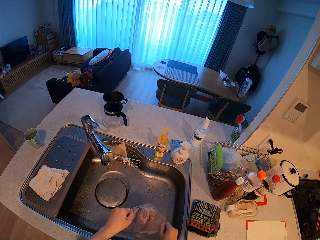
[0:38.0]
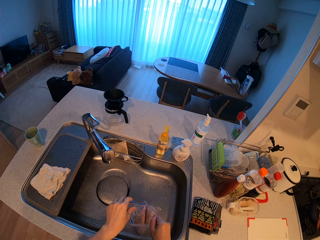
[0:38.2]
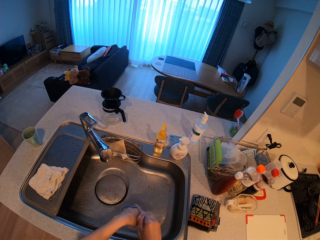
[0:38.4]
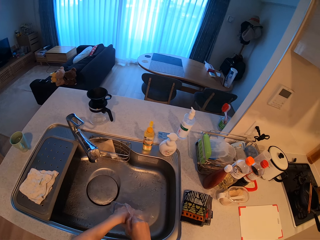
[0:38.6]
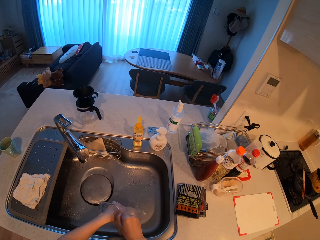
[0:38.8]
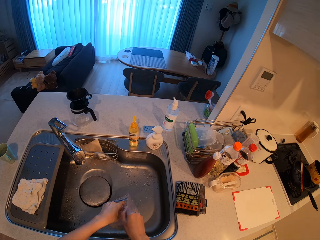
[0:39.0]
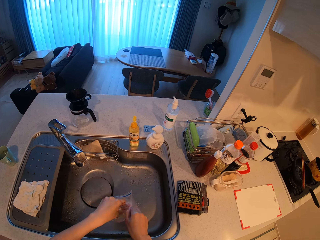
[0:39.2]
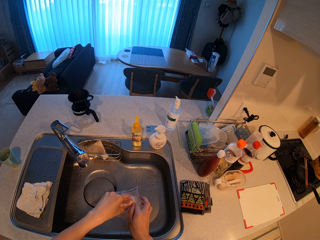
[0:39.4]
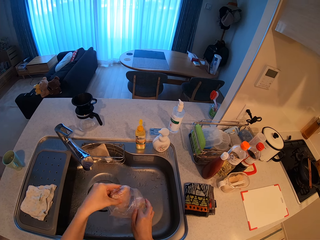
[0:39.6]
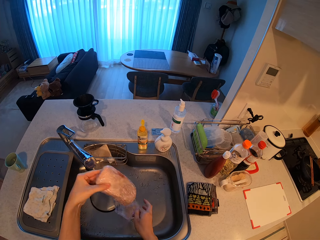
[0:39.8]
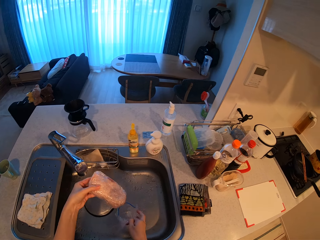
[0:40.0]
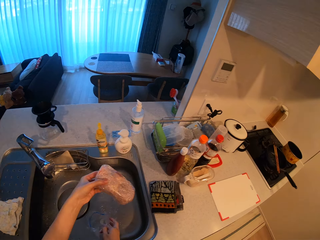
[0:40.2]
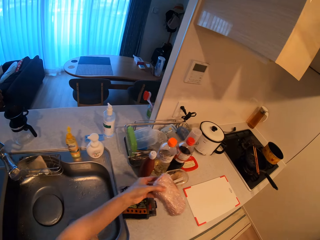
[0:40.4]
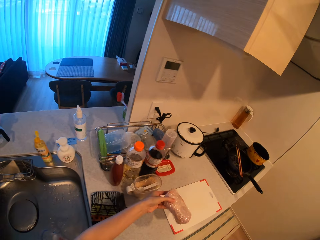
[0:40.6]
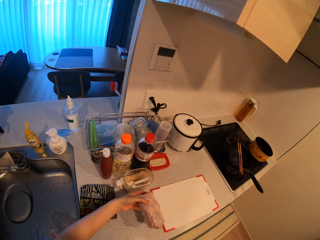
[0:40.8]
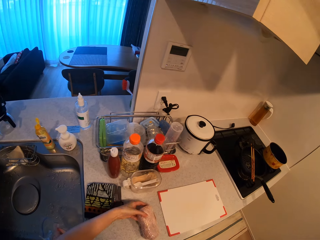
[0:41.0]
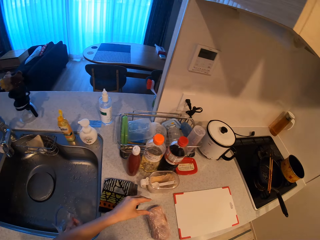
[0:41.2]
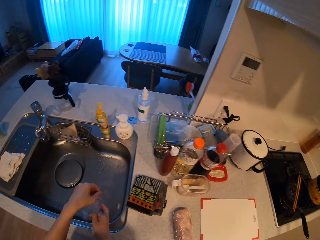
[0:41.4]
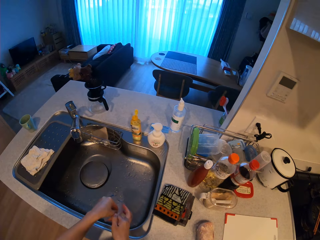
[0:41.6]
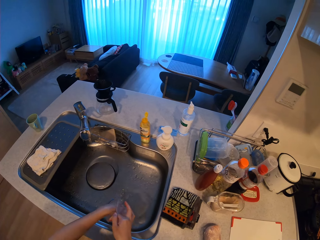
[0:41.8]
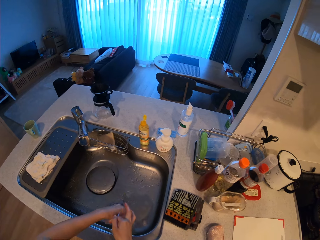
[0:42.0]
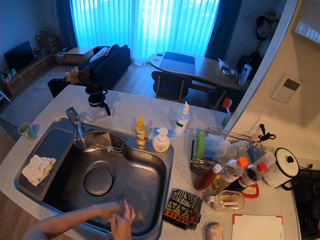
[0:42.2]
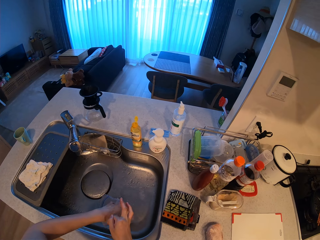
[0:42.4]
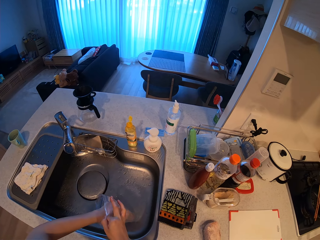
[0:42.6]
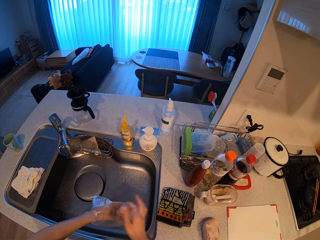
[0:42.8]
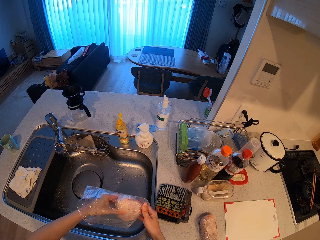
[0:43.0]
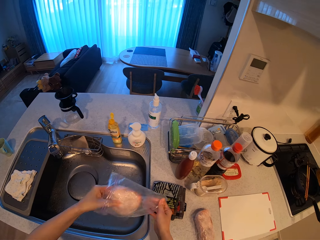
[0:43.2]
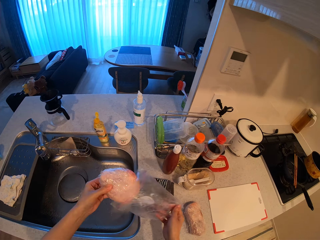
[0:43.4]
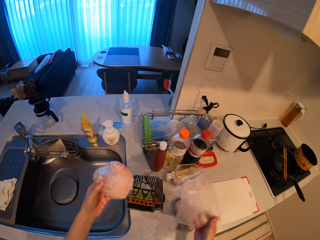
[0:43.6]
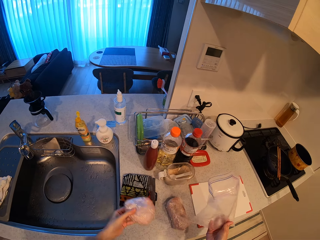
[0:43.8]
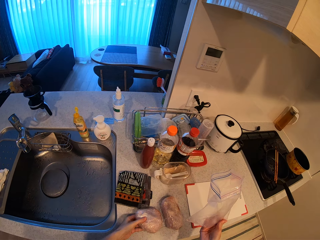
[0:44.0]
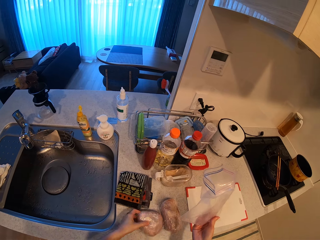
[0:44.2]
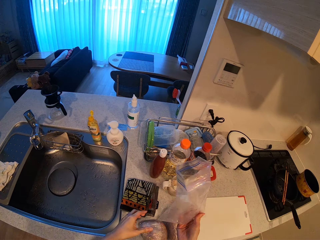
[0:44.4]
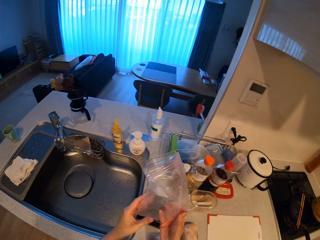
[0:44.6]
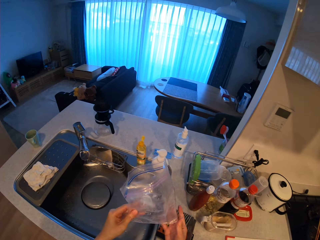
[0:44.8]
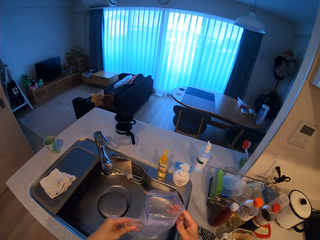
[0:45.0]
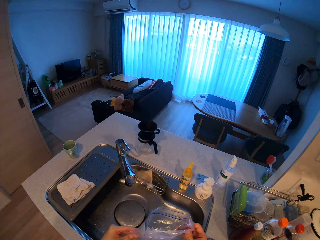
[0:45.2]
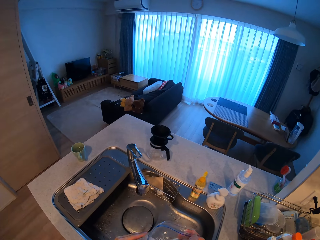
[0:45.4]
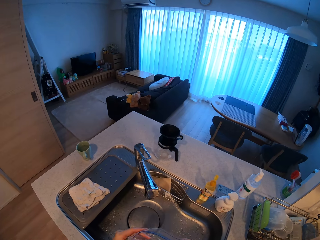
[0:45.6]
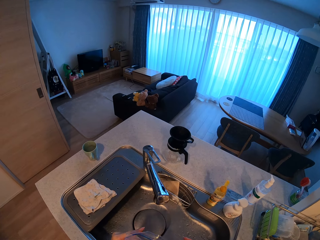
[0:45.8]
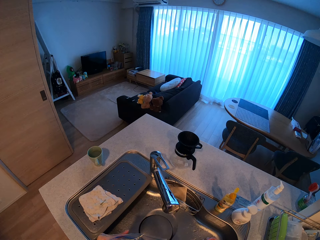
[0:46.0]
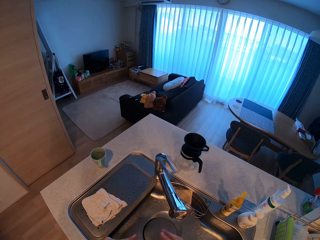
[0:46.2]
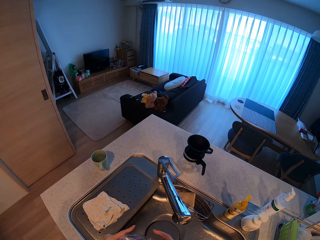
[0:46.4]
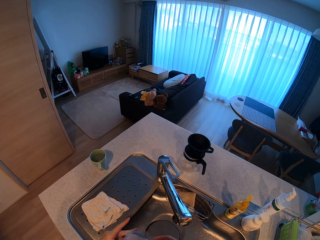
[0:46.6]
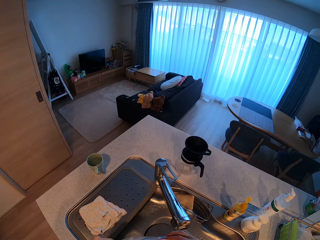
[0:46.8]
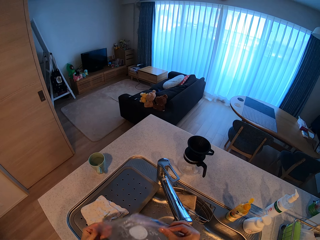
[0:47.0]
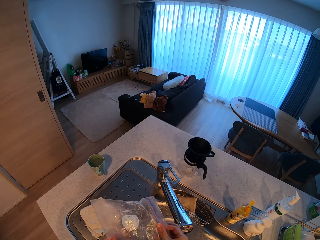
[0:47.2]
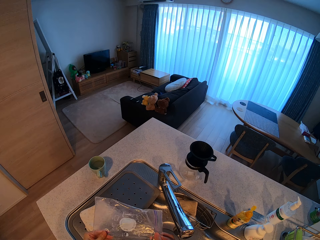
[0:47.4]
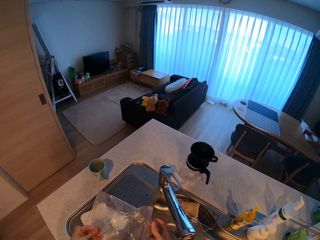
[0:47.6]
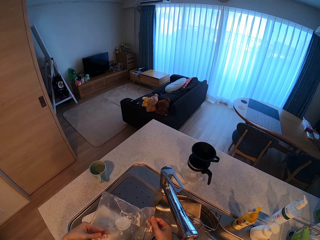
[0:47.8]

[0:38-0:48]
The camera wearer opens the airtight bag. They take out meat from the airtight bag. They drop the meat on the countertop next to the chopping board. They take out meat from the airtight bag. They drop the meat on the countertop next to the chopping board.

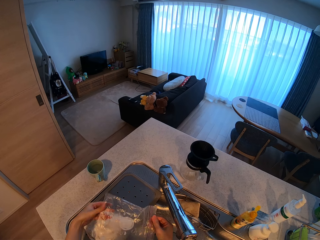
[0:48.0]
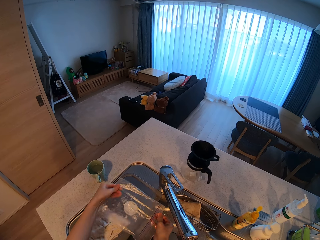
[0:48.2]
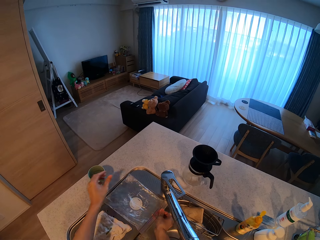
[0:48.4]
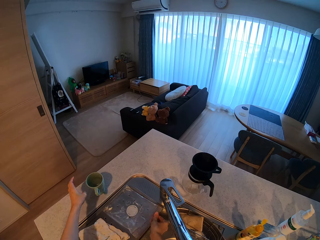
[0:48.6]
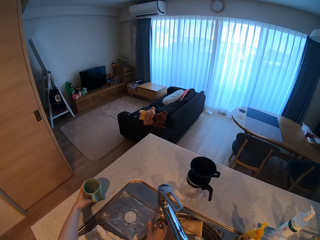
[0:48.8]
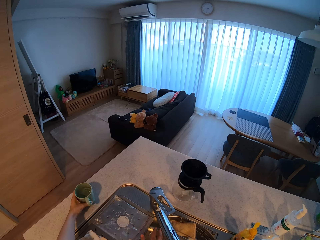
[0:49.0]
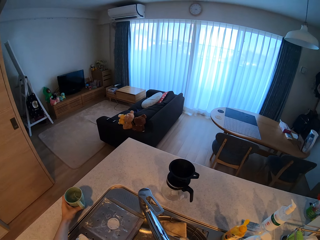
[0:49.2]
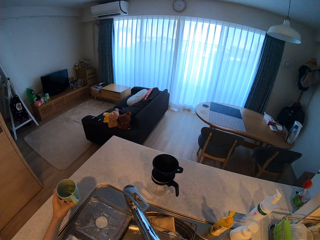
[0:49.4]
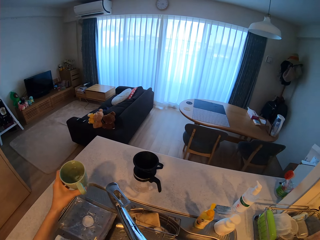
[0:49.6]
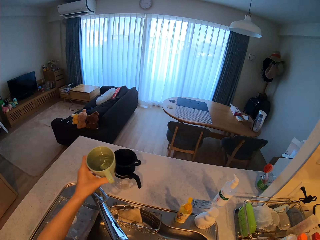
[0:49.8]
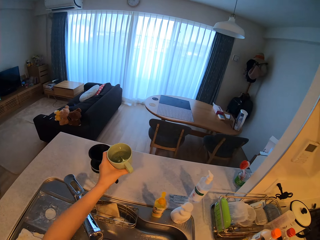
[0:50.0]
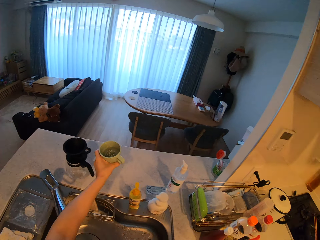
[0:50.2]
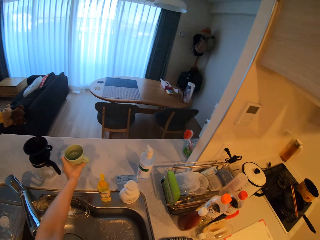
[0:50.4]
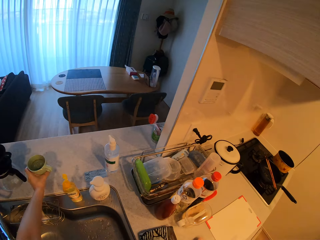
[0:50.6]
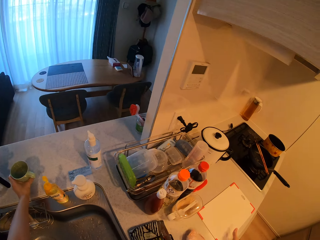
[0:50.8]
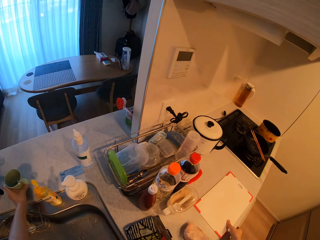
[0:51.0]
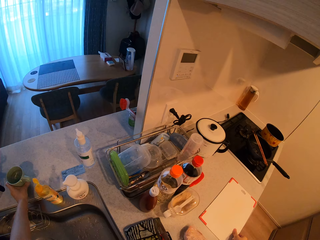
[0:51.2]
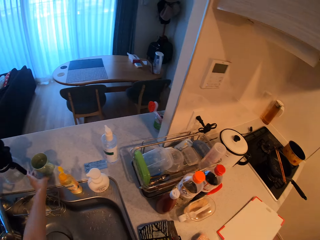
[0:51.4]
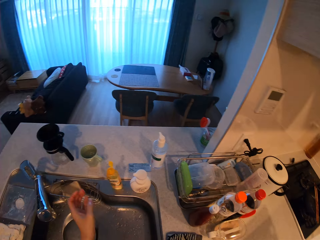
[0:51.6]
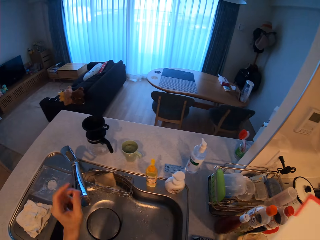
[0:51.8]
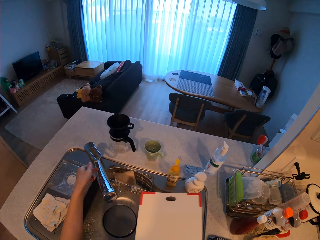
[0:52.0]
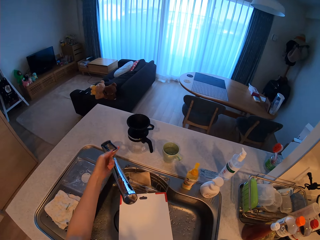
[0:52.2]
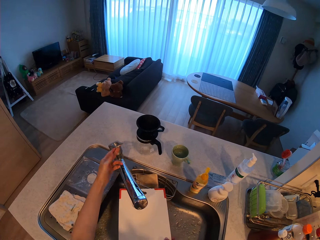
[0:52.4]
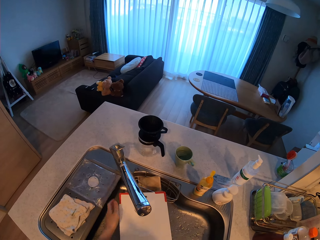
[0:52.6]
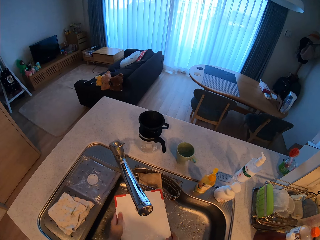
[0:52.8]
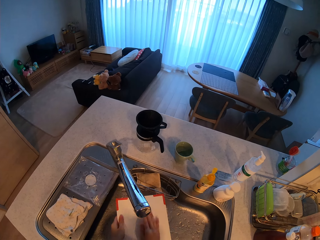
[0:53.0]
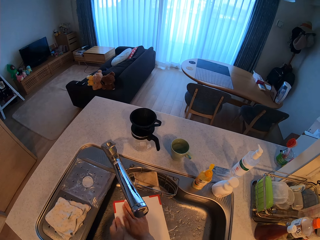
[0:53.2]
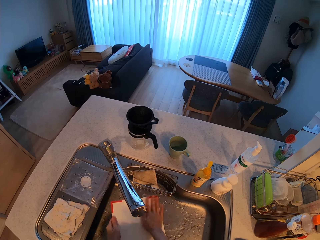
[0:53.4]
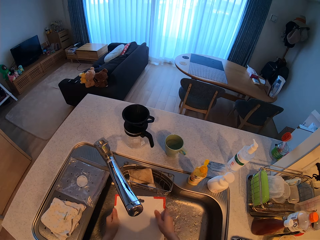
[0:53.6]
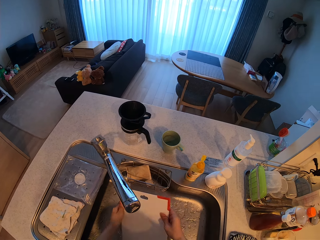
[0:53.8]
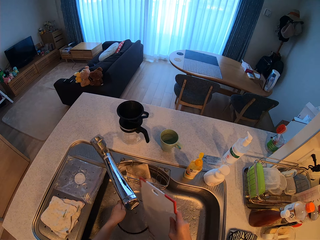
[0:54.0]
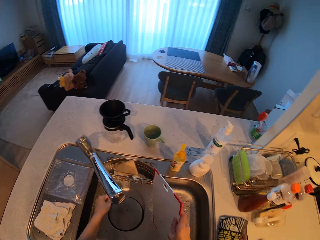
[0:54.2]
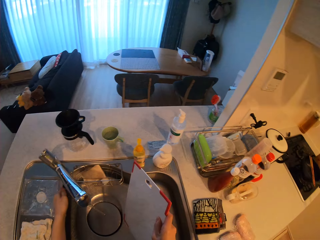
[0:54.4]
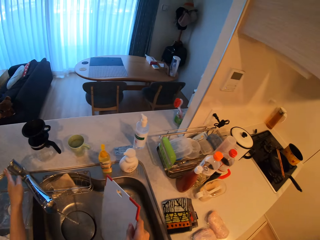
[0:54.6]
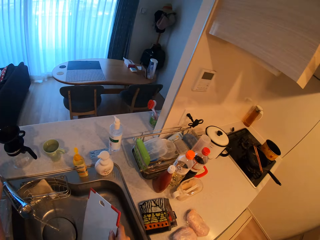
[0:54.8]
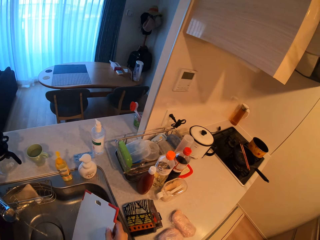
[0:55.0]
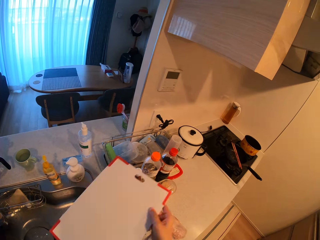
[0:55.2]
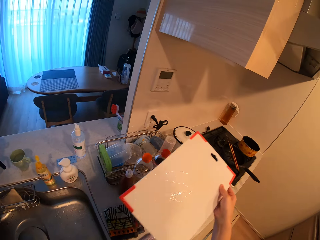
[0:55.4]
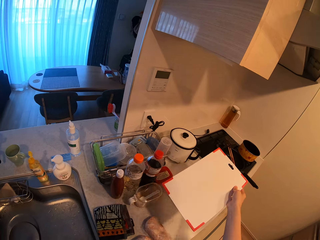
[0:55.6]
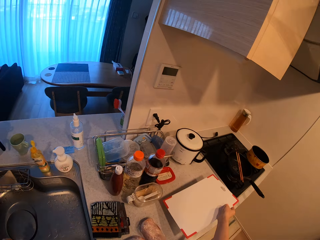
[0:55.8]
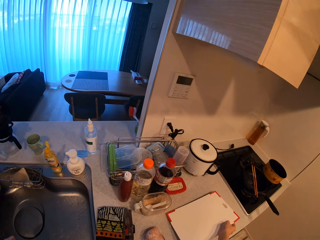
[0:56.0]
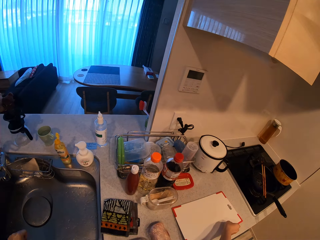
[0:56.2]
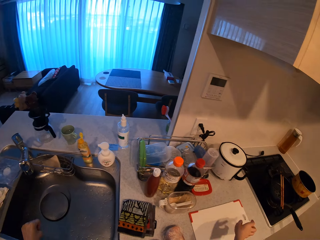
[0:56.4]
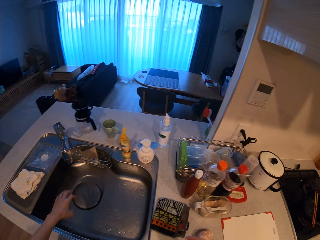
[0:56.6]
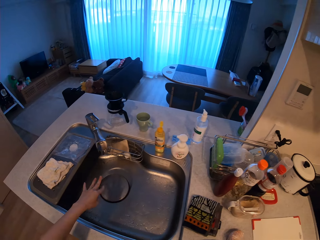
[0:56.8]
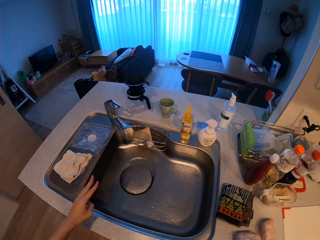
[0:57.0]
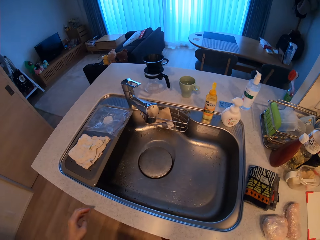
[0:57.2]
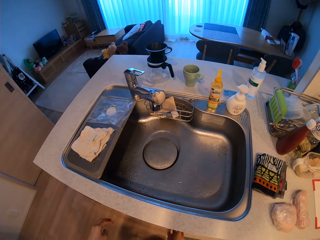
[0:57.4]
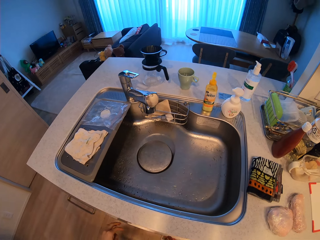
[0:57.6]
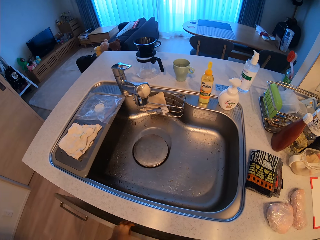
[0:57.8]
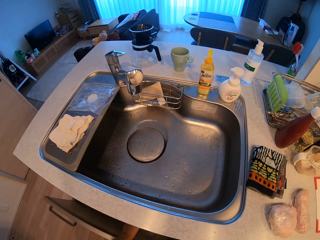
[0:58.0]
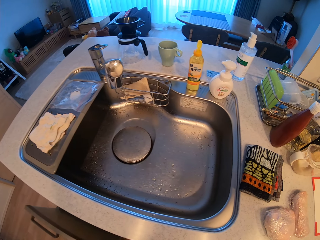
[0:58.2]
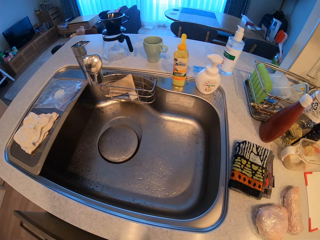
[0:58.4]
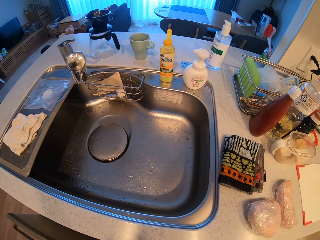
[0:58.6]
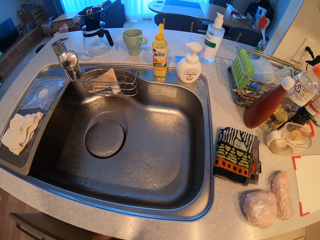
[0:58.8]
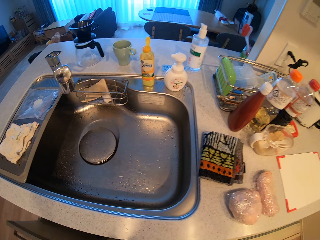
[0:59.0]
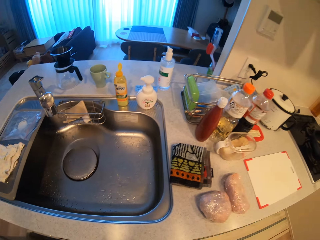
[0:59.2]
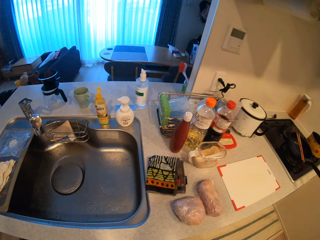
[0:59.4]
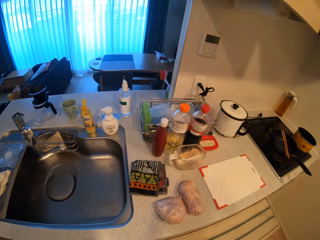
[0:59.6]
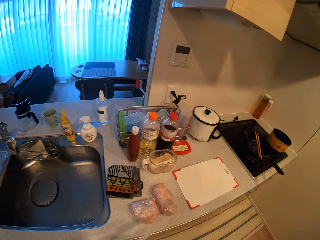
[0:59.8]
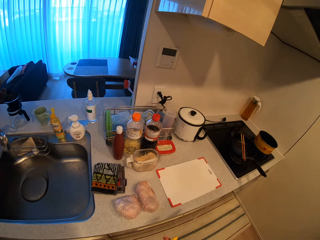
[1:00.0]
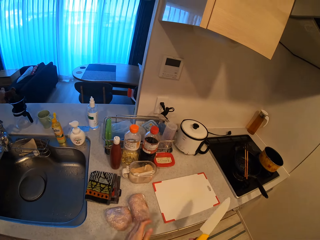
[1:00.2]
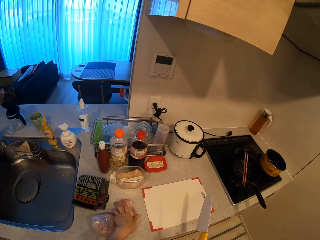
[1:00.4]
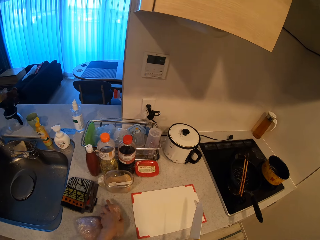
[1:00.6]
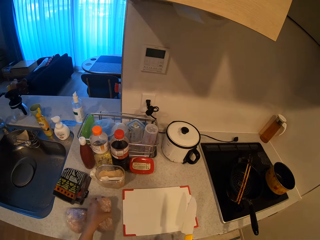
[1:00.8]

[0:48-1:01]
The camera wearer drops the airtight bag on the kitchen sink. They pick up a cup from the countertop. They drop the cup on the countertop on the other side. They pick up the chopping board from the countertop. They turn on the tap of the kitchen sink. They clean the chopping board under the running tap. They turn off the tap of the kitchen sink. They drop the chopping board on the countertop. They pull a drawer from the countertop cabinet. They take a kitchen knife from the countertop drawer.
